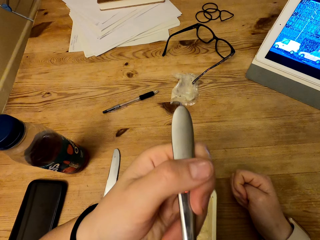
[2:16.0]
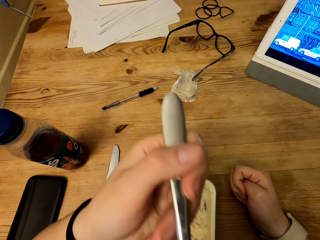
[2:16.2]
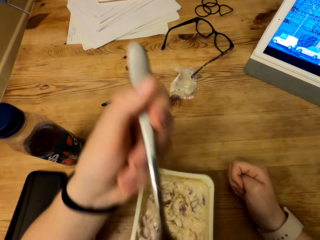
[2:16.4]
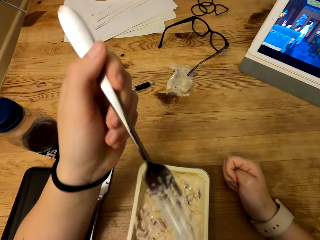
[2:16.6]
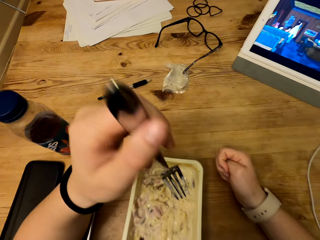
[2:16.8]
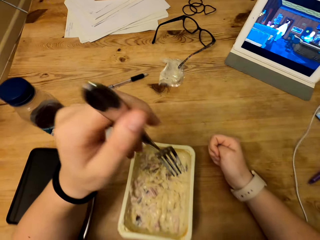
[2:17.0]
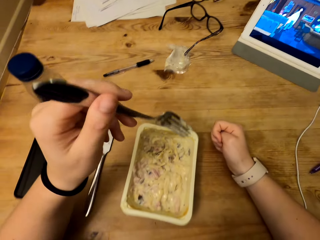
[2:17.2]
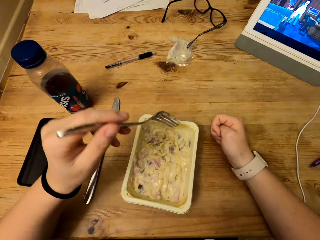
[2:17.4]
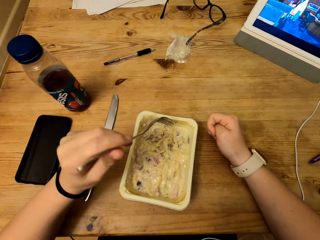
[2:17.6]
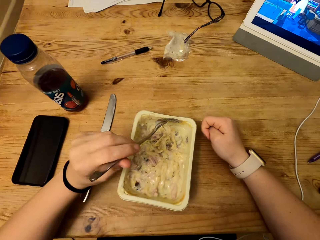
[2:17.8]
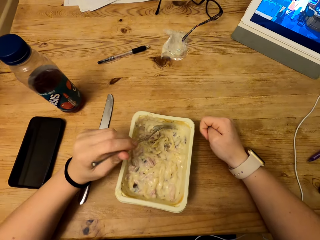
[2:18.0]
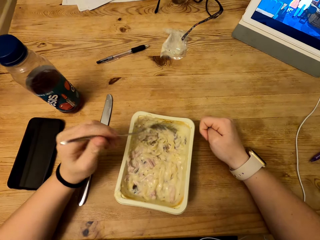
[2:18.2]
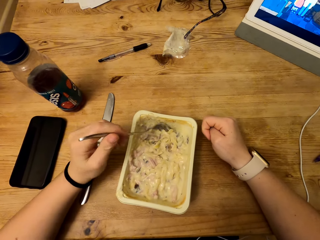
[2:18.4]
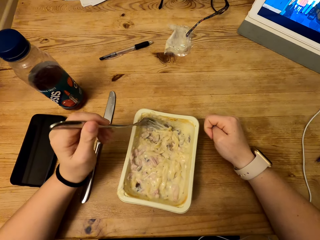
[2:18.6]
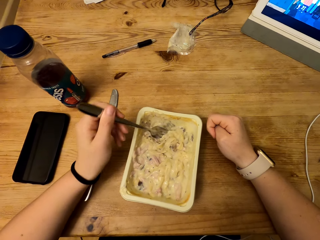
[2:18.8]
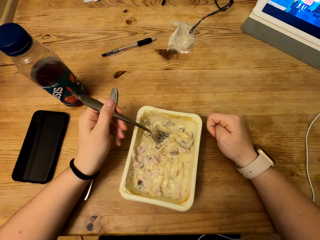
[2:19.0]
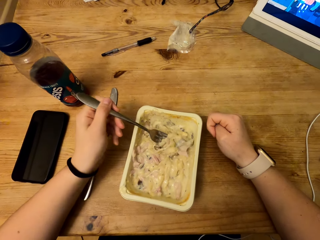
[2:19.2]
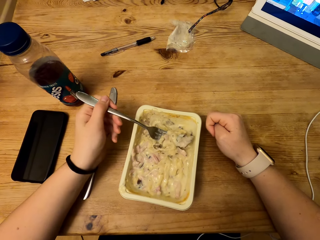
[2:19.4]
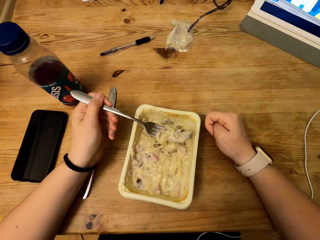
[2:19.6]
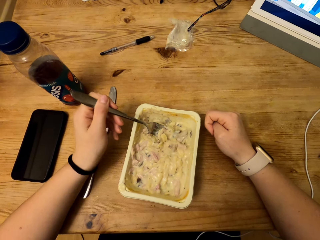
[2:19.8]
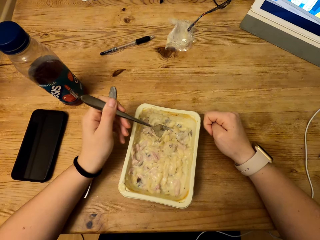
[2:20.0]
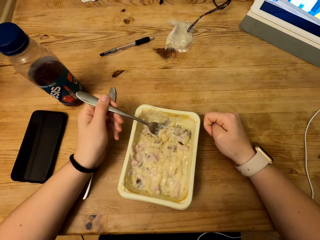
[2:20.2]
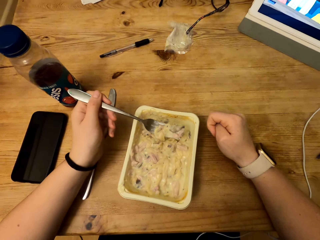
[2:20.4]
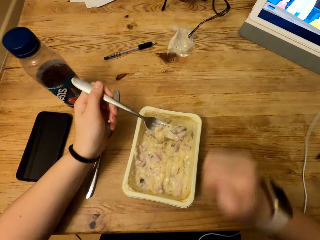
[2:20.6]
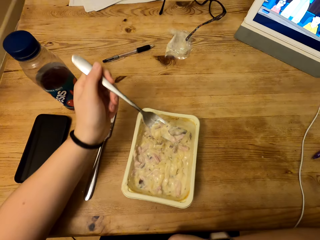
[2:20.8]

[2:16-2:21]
The camera wearer drops the fork to the container. They scrape the container. They scoop the container. They lift the fork.

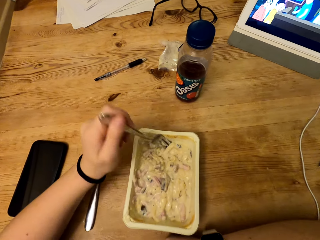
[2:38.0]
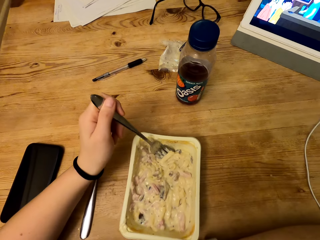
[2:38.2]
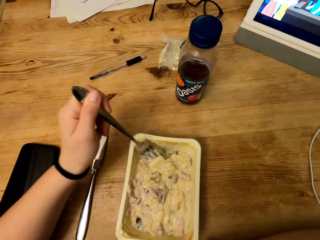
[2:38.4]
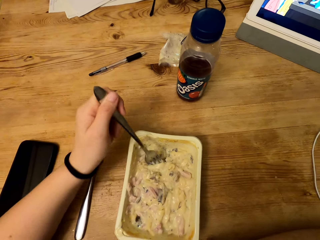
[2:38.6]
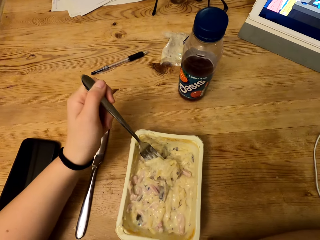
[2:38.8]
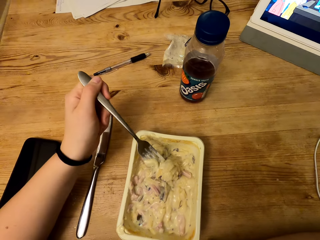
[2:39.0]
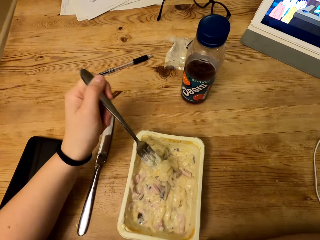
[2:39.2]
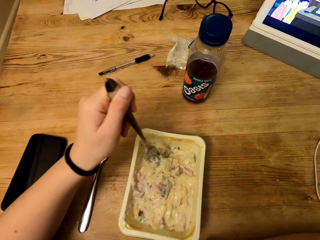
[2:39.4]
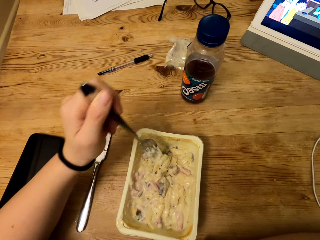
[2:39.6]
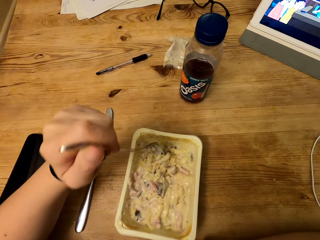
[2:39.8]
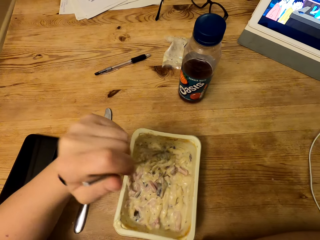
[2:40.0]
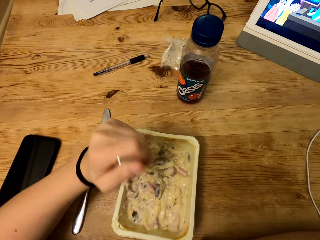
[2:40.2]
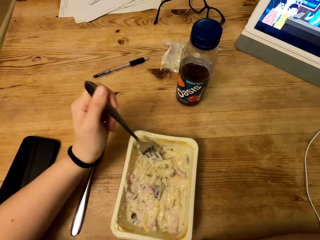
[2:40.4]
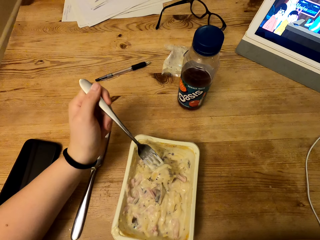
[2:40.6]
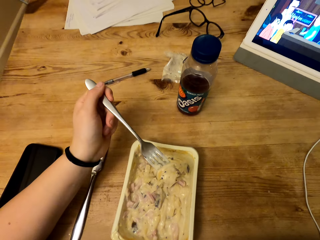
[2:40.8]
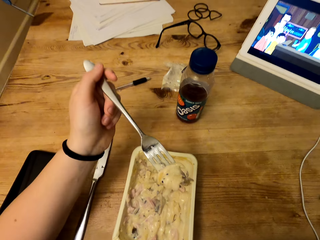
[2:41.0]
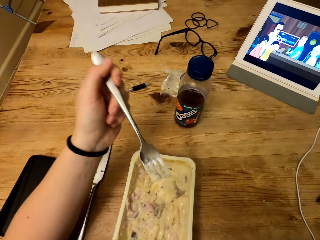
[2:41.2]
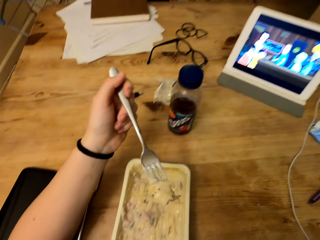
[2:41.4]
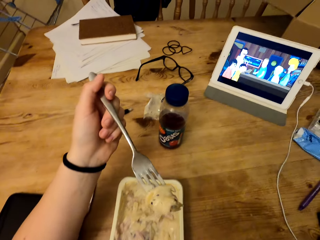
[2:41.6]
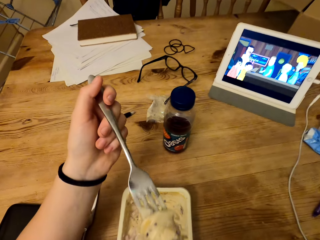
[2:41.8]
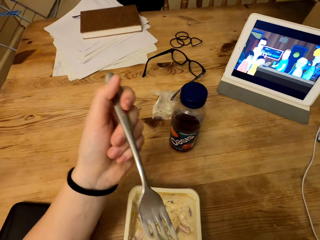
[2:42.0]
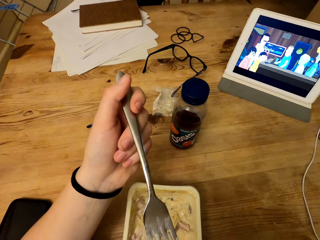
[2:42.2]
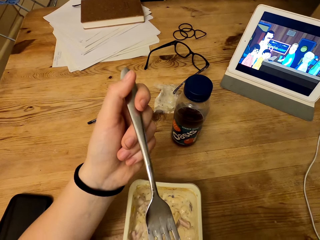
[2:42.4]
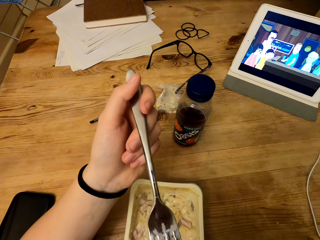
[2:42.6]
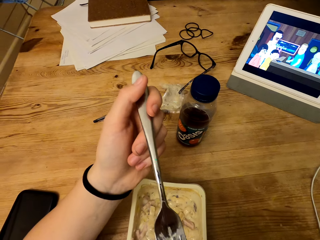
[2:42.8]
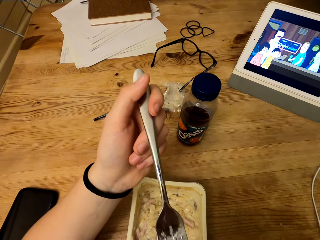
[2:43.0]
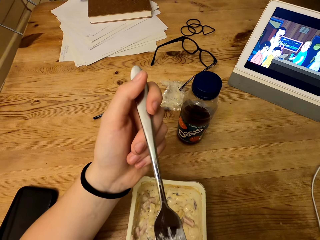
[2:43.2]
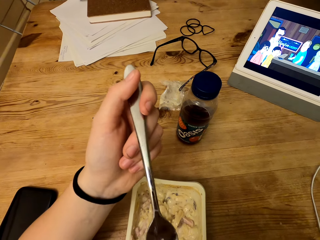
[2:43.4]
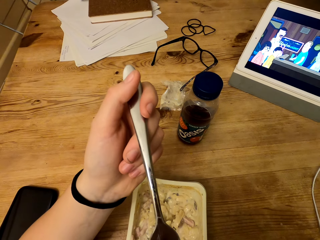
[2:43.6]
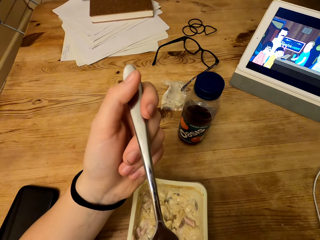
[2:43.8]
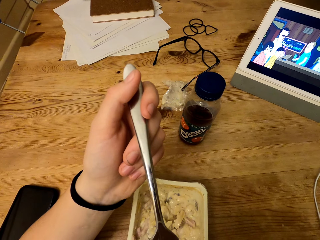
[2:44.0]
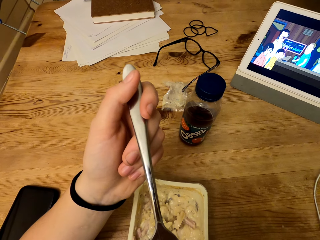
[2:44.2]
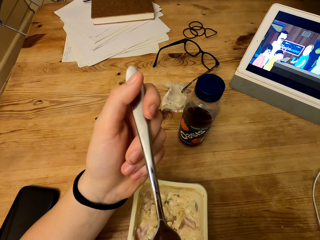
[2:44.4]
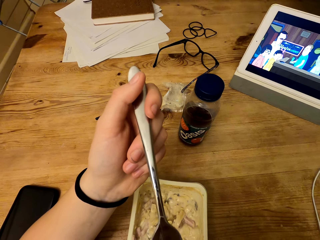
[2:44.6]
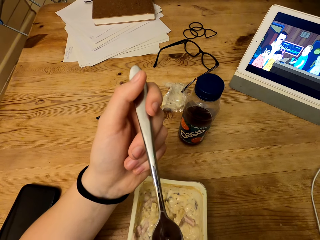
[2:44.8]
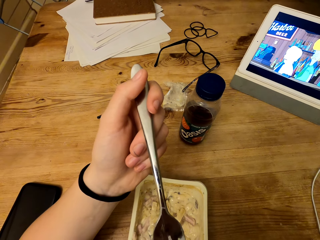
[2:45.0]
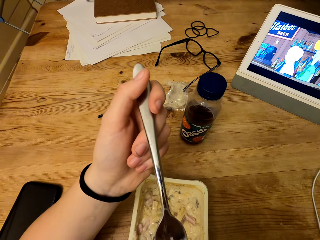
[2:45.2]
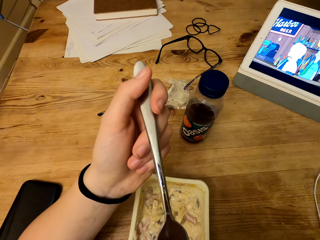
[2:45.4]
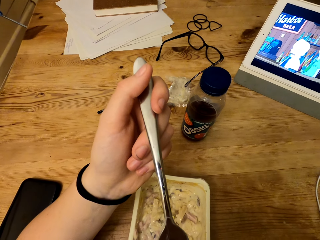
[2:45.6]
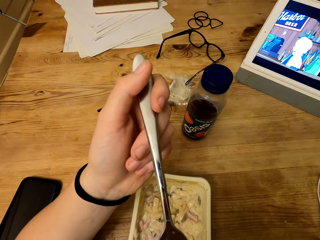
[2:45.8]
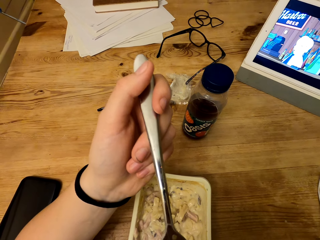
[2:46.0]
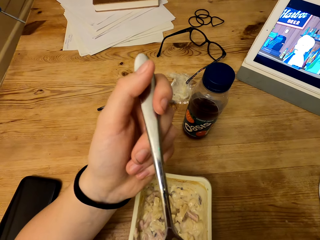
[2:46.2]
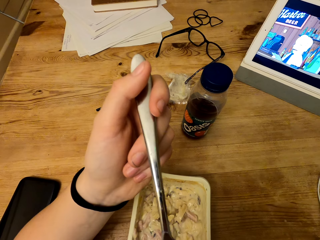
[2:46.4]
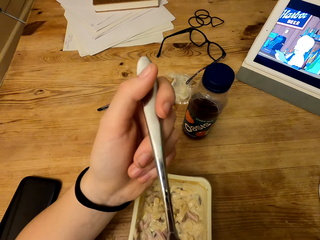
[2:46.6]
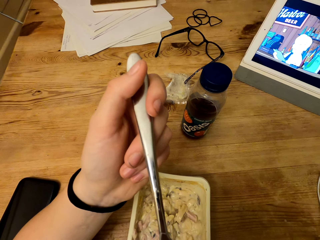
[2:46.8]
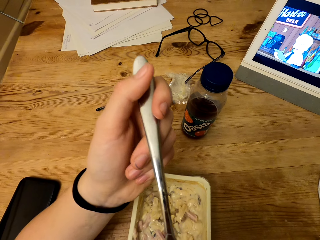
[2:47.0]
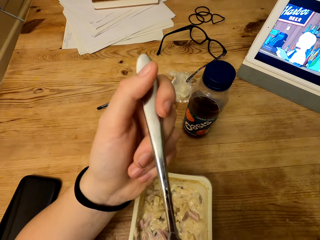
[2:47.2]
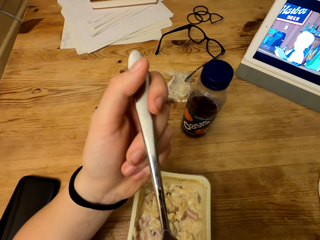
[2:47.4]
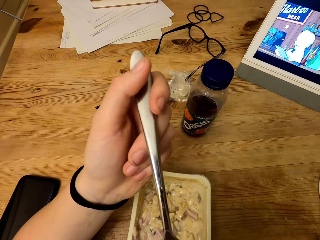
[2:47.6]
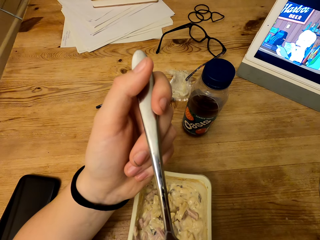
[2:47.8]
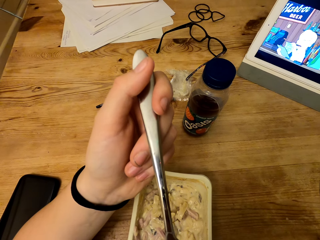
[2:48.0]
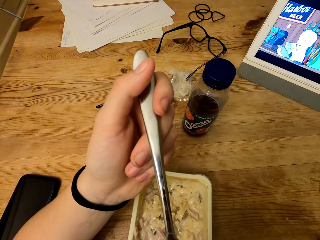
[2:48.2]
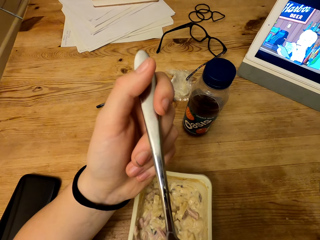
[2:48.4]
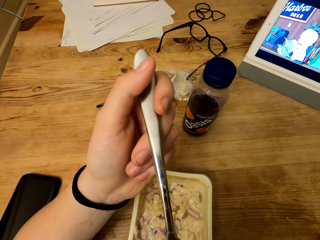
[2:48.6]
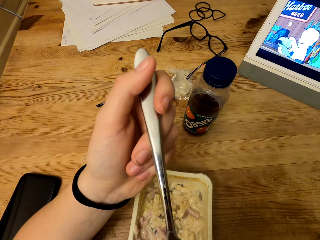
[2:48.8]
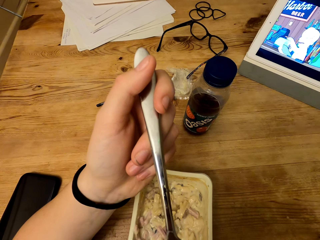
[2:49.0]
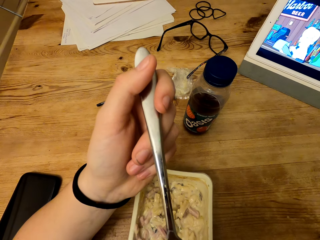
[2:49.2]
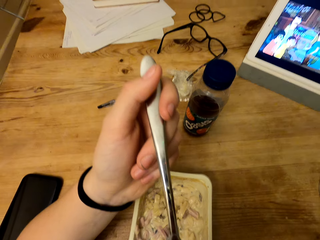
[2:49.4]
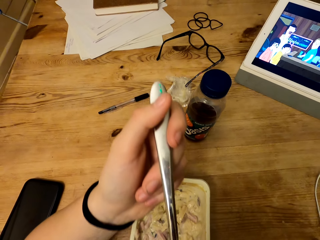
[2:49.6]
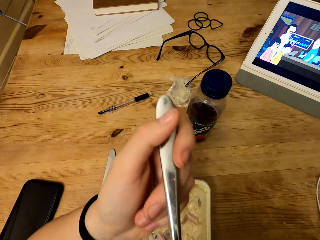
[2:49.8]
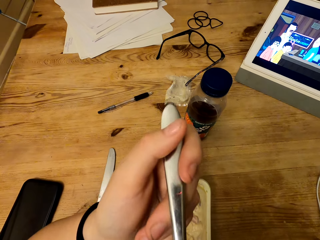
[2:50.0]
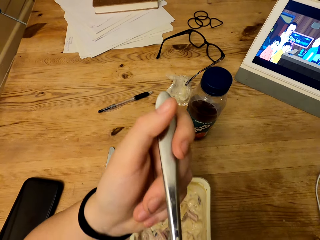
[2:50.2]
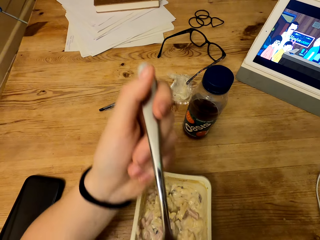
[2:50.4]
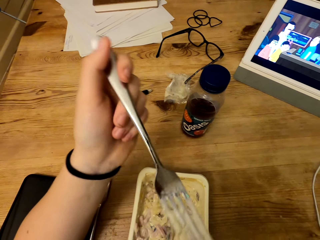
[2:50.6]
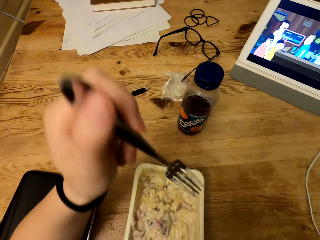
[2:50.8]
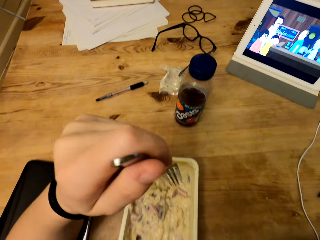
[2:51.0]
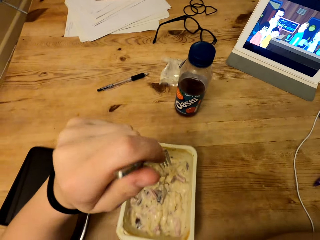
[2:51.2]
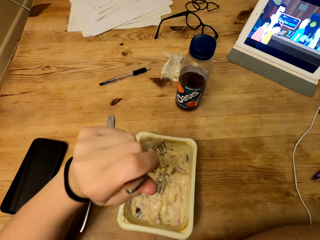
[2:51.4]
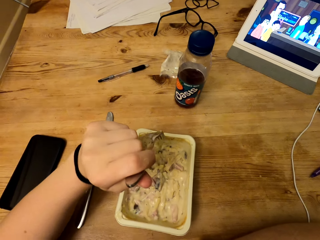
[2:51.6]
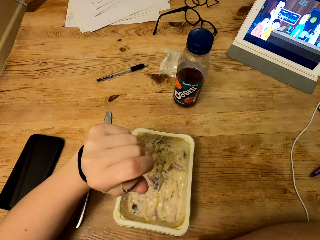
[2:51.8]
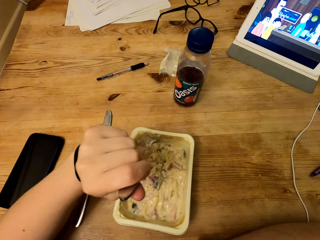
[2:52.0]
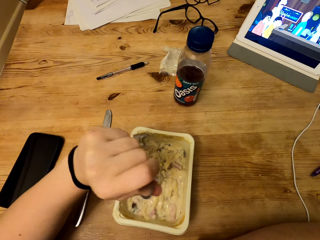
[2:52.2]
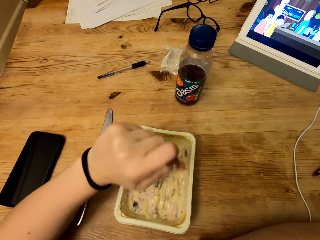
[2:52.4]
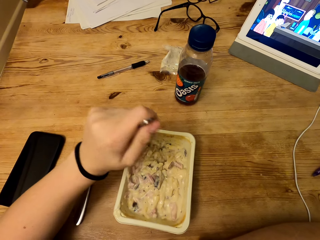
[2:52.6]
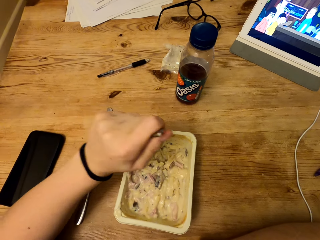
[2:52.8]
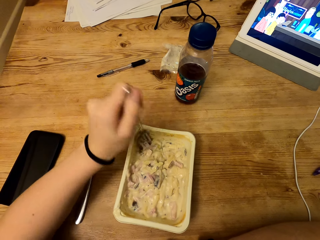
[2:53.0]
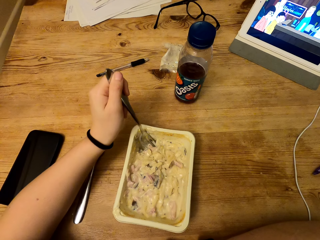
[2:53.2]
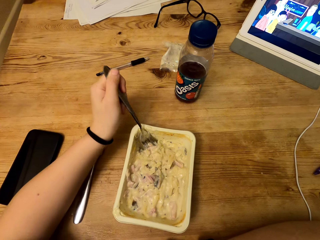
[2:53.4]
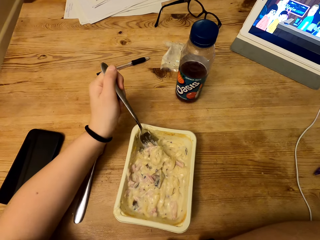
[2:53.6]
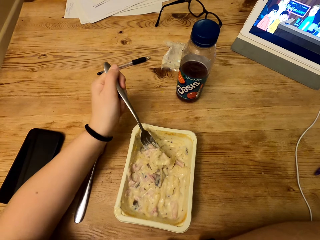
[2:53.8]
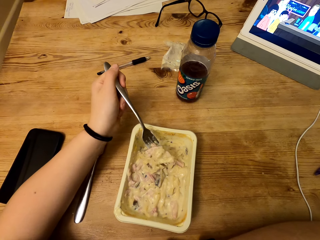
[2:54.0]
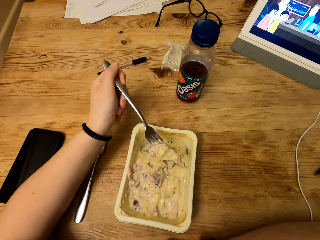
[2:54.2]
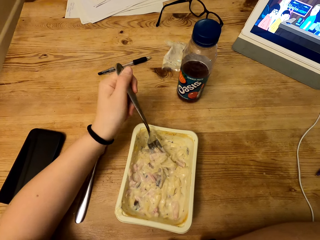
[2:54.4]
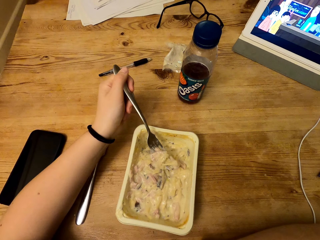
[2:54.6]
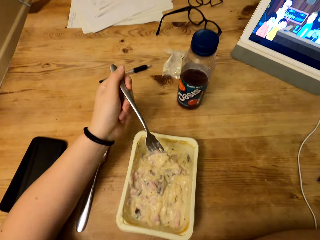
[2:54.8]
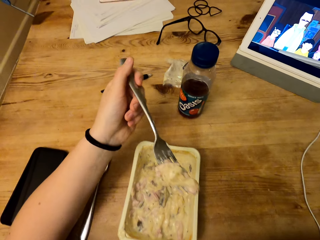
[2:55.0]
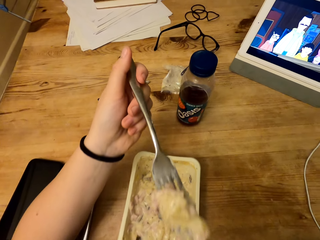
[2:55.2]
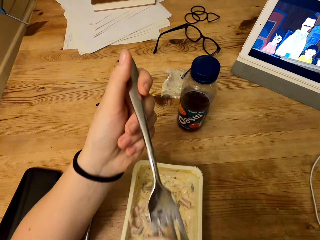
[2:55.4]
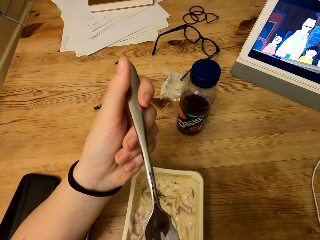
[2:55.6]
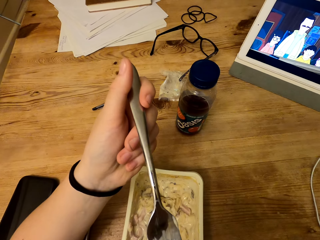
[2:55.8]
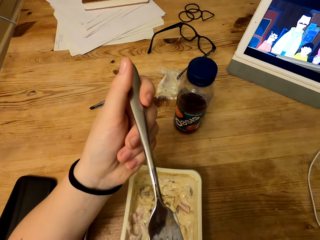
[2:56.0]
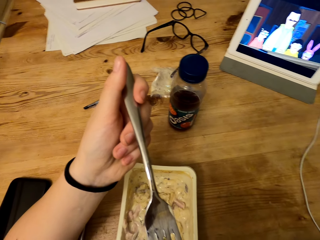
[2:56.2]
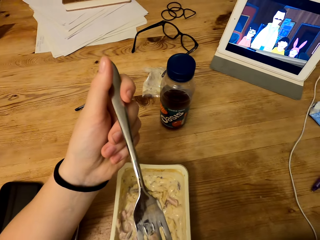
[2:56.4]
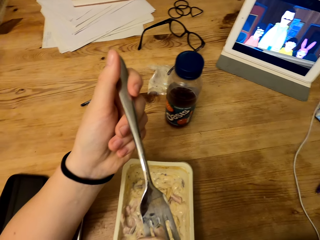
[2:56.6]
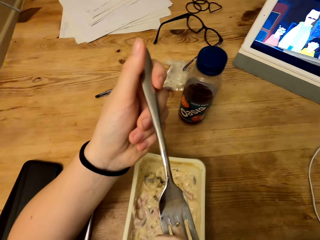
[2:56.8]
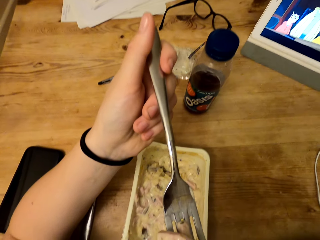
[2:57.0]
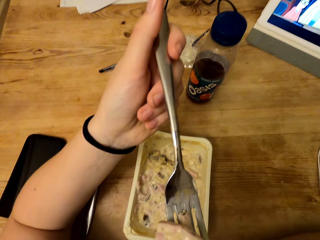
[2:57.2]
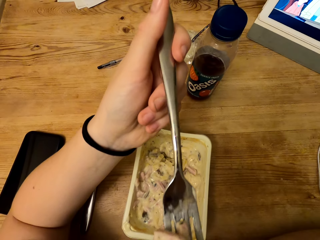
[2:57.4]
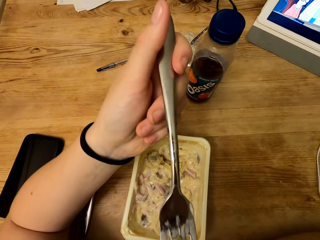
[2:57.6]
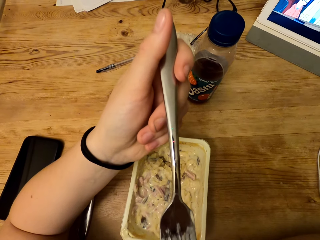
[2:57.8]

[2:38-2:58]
The camera wearer scoops food from the container. He lifts the fork. He drops the fork from his mouth. He scoops food from the container. He lifts the fork.
